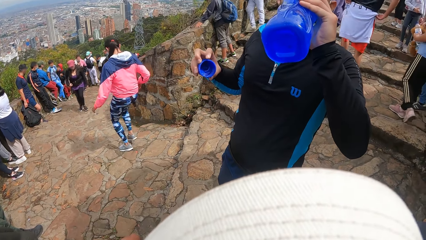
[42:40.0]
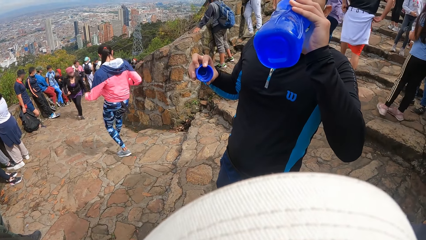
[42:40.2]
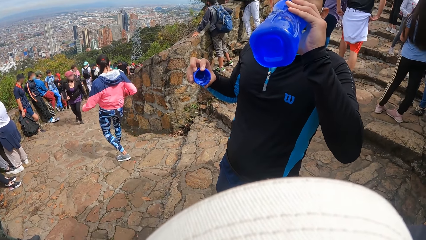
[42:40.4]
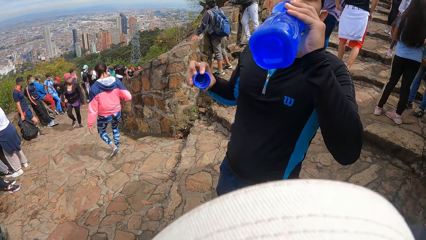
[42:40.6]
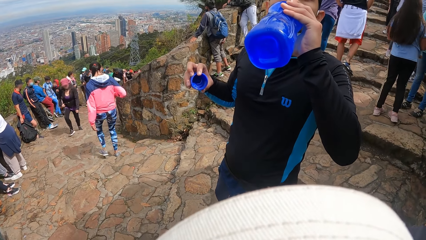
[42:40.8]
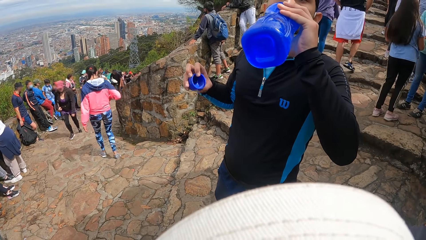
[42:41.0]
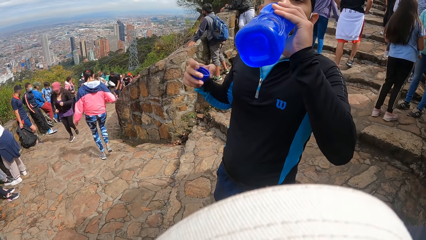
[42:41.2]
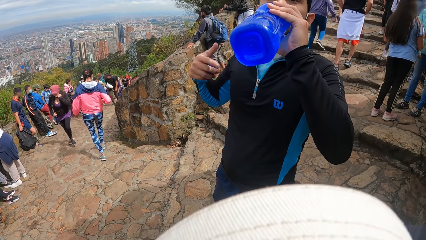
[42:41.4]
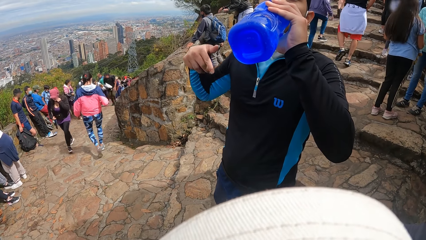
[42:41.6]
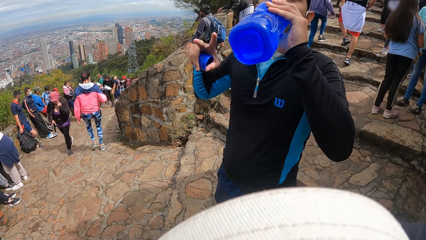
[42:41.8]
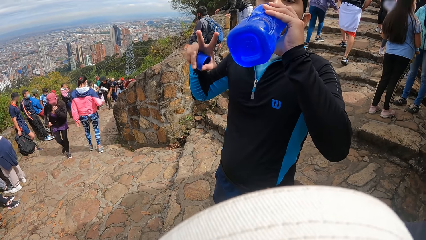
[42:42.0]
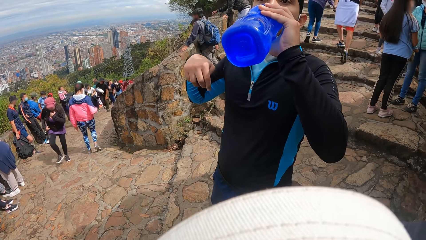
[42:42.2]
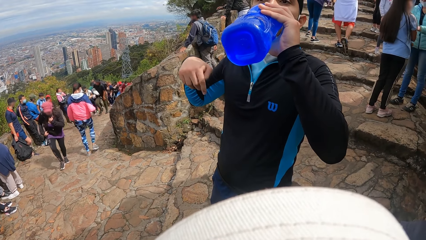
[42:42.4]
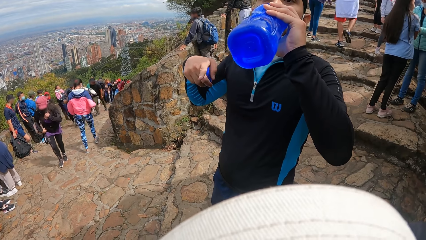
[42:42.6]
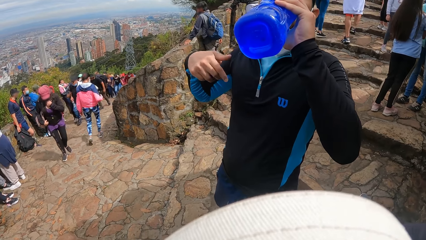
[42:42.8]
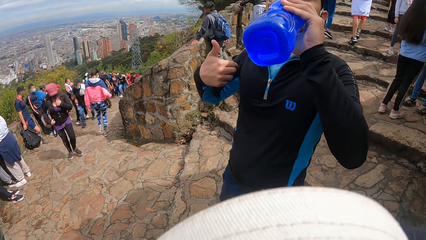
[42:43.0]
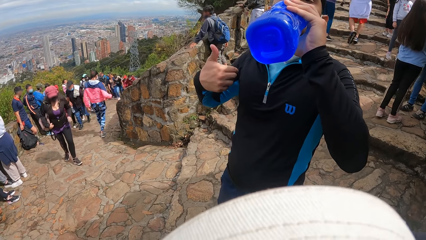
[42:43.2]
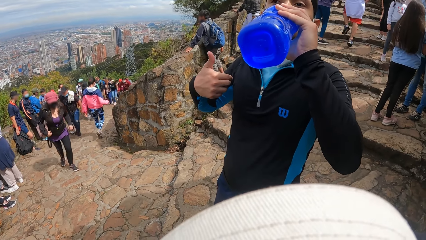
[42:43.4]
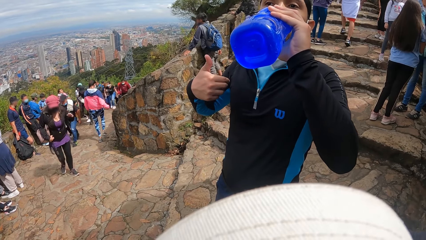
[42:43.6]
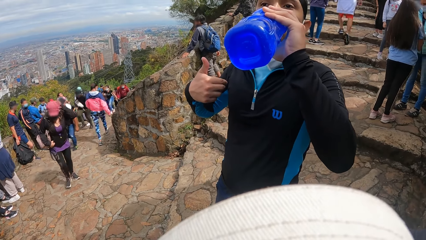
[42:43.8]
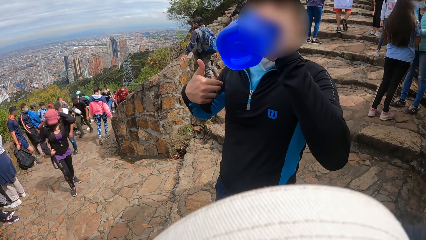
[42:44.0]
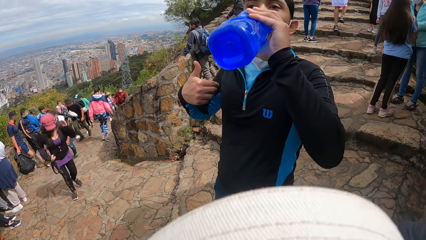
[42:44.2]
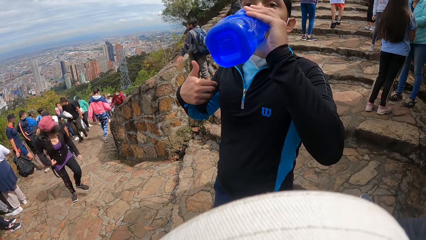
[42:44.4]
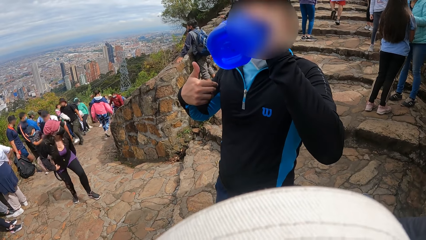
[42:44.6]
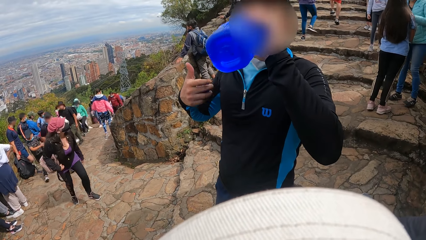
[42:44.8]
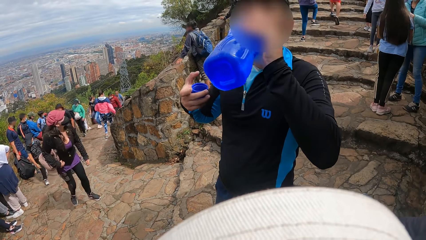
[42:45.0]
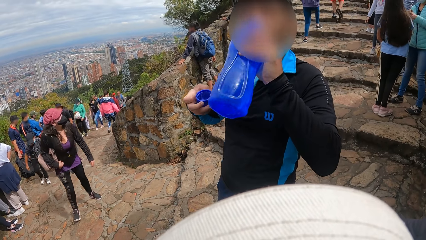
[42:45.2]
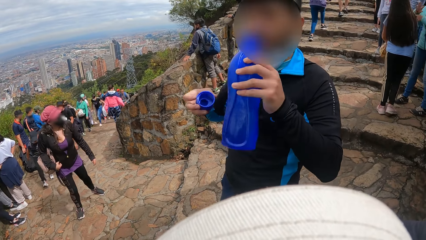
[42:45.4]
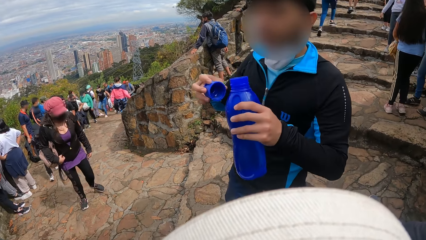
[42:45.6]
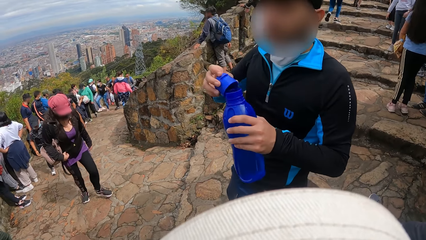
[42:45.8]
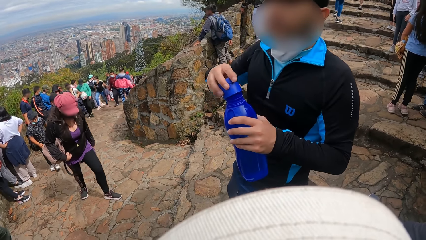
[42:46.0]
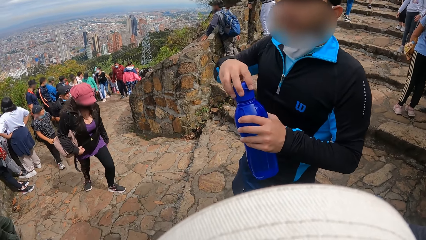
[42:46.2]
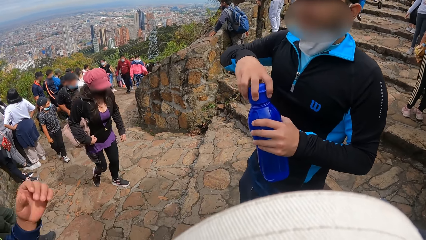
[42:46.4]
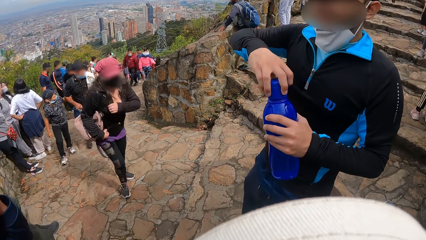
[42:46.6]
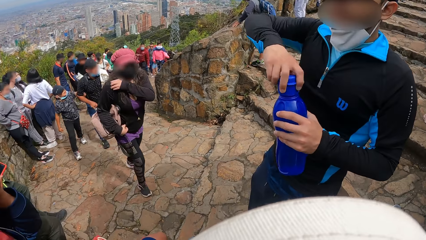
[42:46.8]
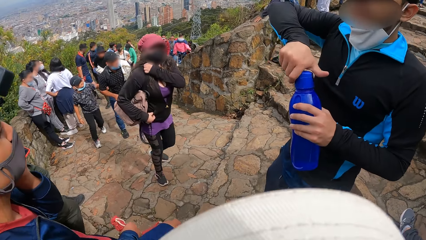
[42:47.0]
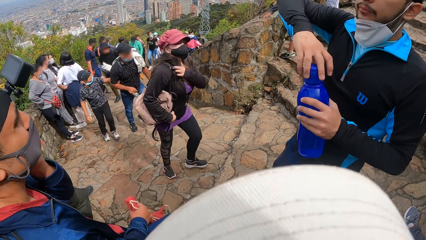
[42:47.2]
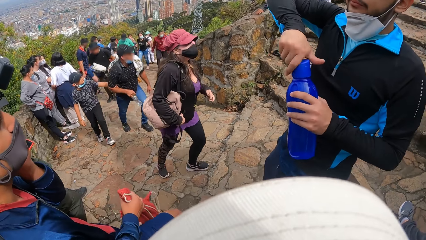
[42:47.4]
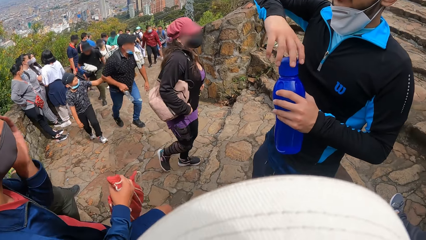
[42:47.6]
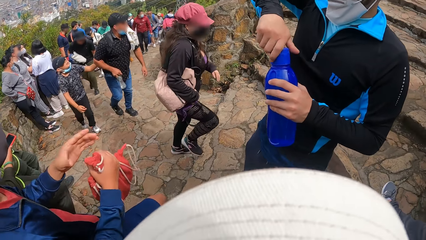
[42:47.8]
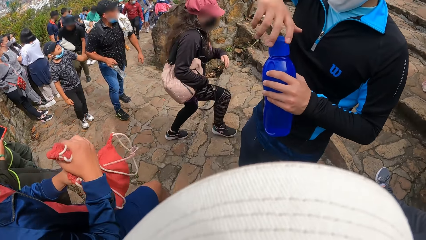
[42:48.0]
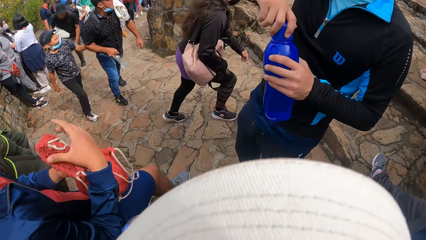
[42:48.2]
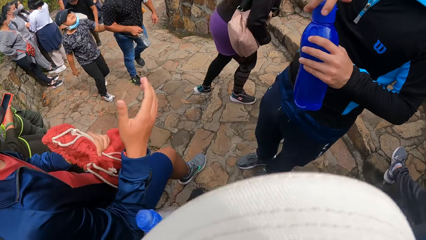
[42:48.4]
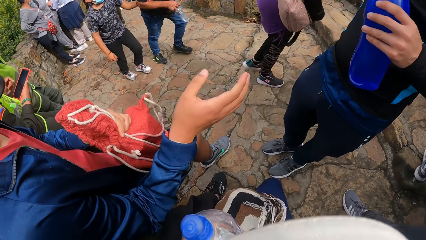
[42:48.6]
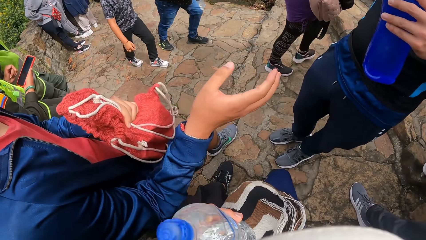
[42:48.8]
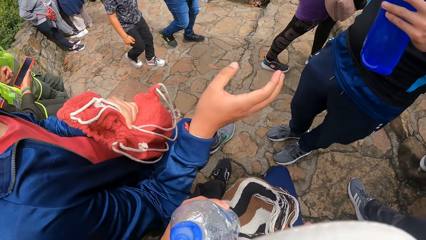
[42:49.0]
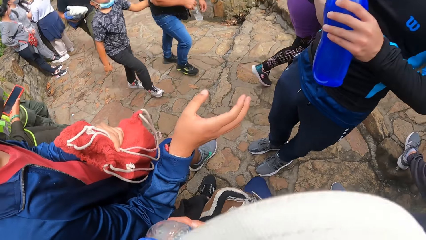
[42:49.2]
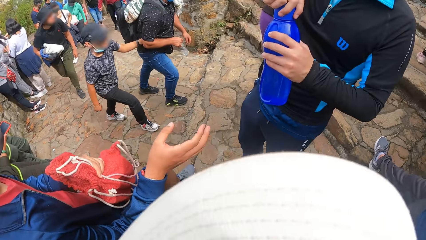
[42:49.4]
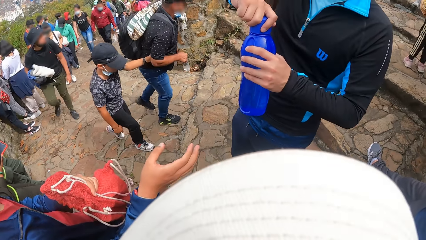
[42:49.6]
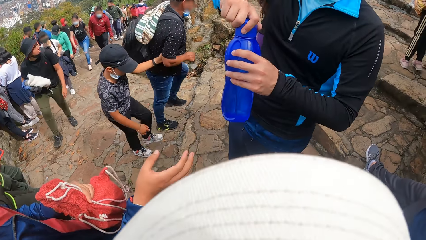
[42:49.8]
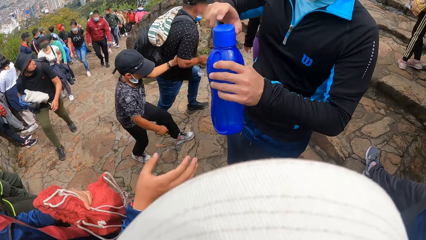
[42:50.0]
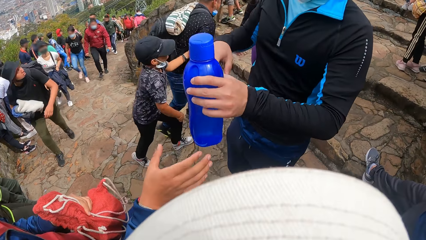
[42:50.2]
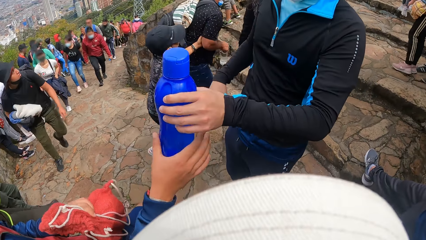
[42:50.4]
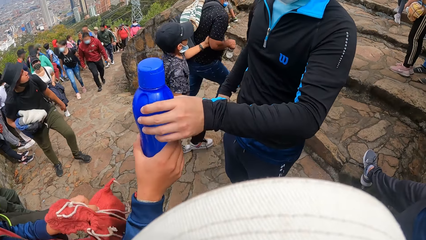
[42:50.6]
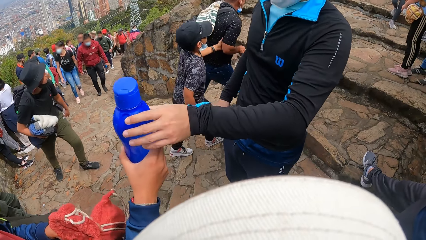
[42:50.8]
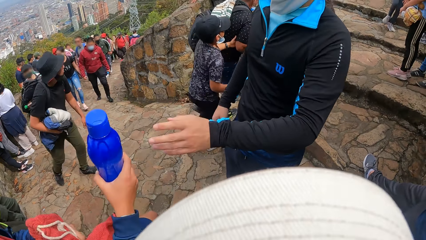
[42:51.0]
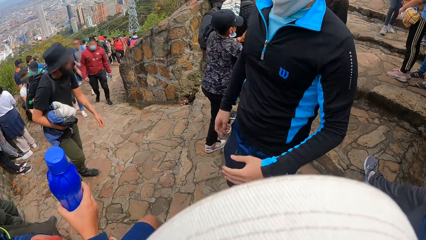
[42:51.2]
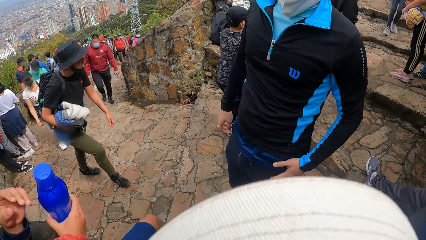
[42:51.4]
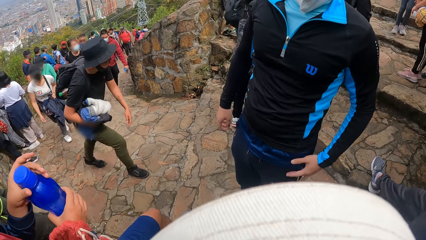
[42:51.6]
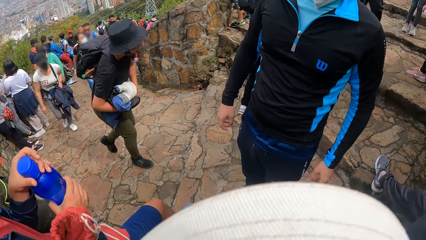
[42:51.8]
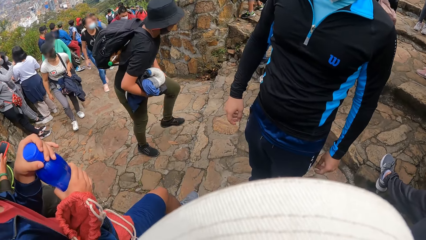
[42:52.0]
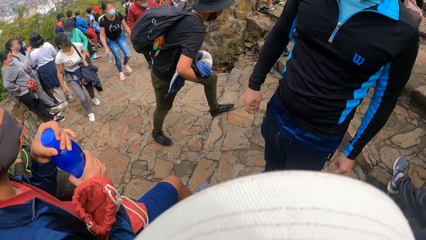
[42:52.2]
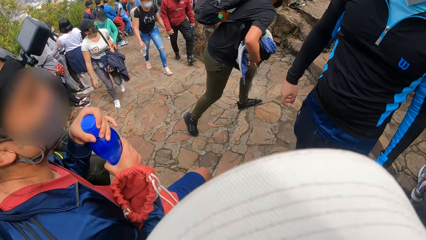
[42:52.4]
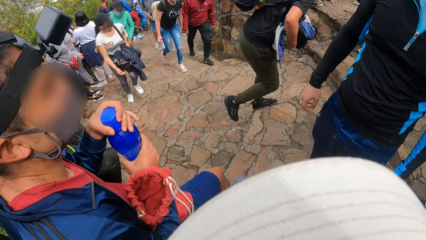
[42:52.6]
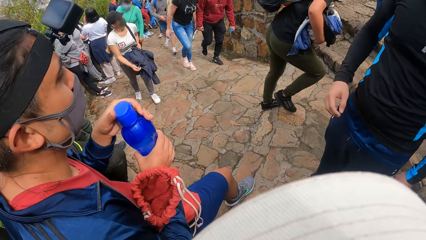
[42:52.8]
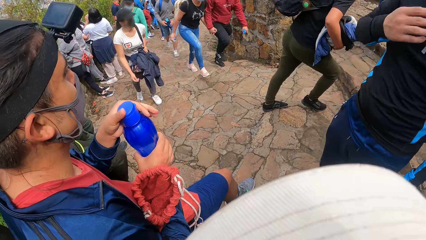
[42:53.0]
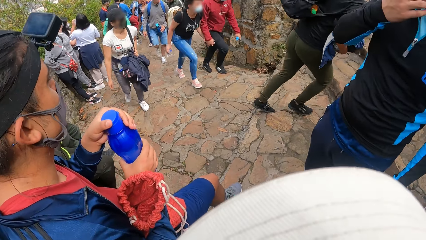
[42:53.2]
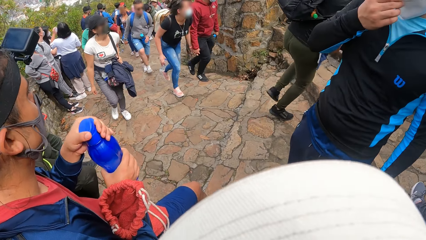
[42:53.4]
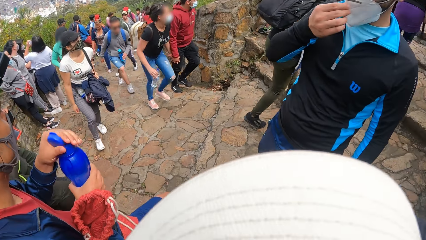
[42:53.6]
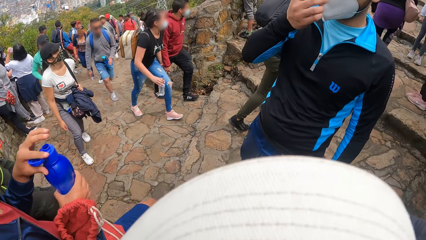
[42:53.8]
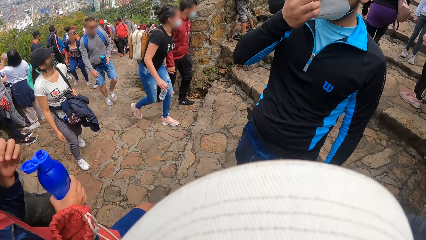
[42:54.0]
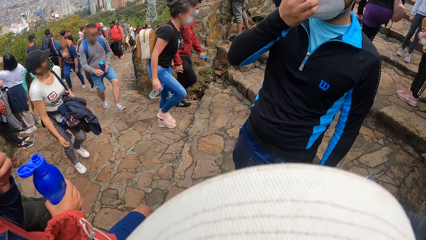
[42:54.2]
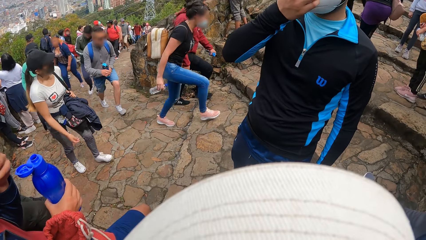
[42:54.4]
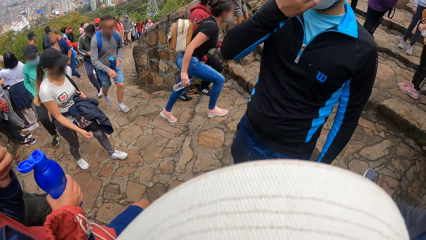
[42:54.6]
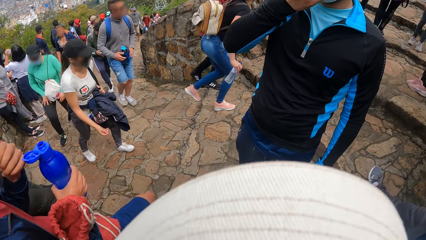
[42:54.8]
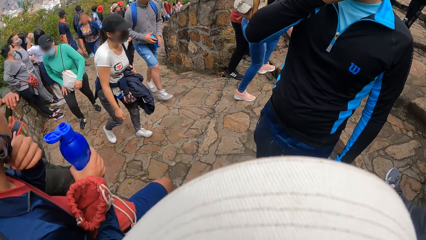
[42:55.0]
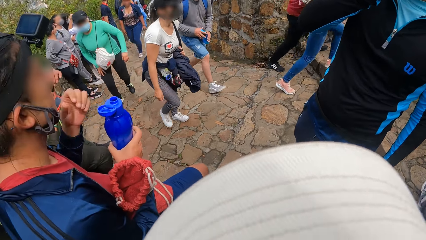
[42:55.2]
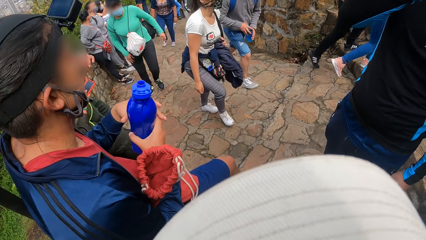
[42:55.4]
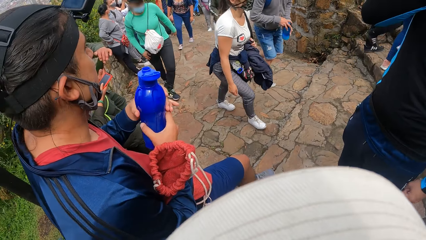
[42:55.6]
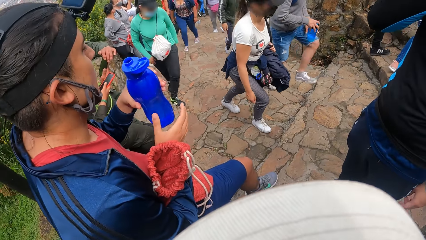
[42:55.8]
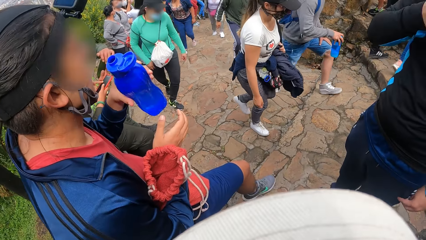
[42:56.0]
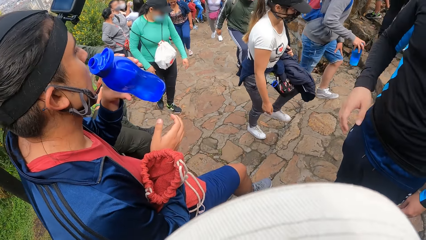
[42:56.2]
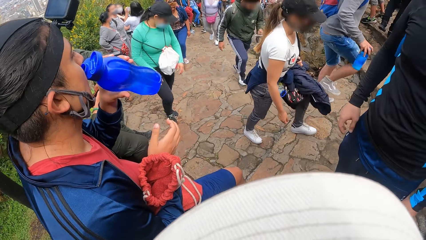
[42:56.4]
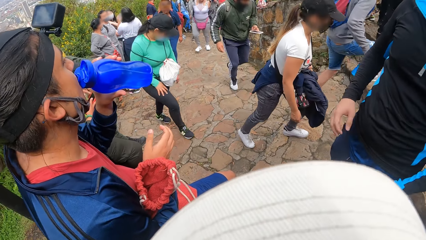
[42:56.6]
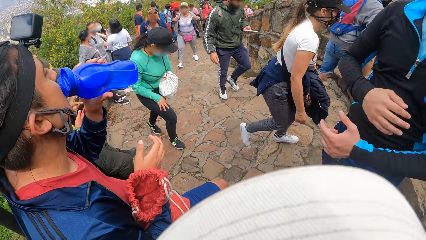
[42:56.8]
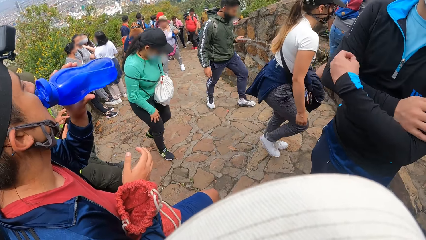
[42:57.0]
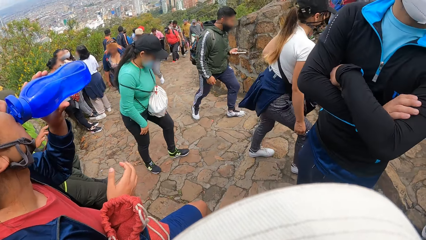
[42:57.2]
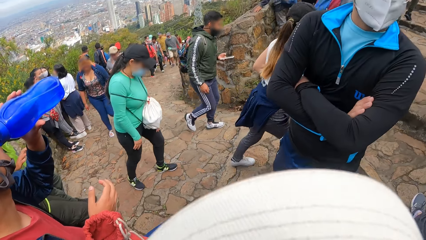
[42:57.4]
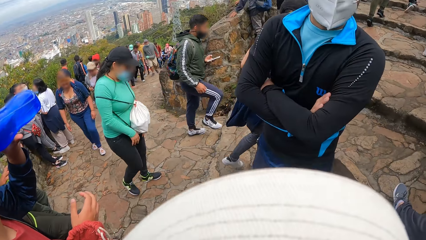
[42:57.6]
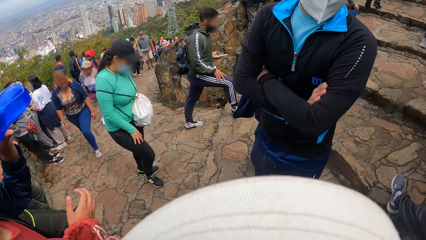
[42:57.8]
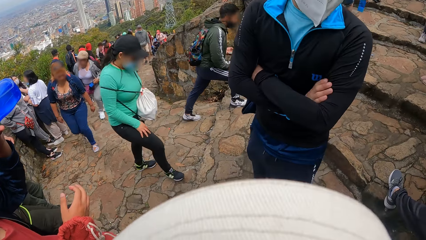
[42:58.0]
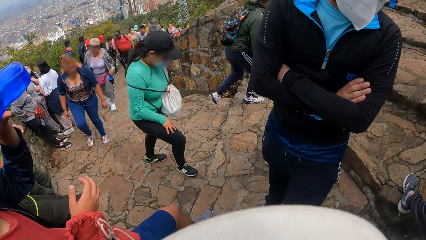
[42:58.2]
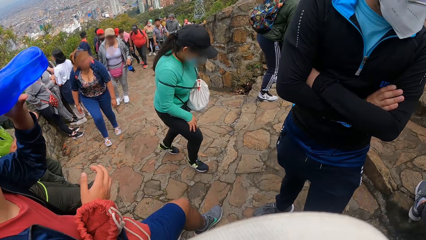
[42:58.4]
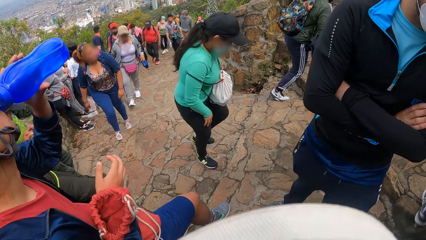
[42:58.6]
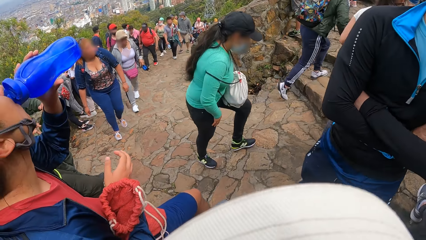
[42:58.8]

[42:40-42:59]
The camera wearer interacts with a man. The man gesticulates with his right hand. He drinks water. He covers the cover of the water bottle in his left hand with his right hand. Another man touches his face with his left hand. He passes the knapsack from his right hand to his left hand. The camera wearer holds the water bottle with his left hand. The other man collects the water bottle from the first man's left hand with his right hand. He opens the lid of the water bottle in his right hand with his left hand. The first man adjusts the facemask on his face with his right hand. The other man adjusts the facemask on his face with his left hand. He holds the water bottle. He passes the water bottle in his right hand to his left hand. He drinks water from the water bottle in his left hand. The first man folds his hands over his chest.
